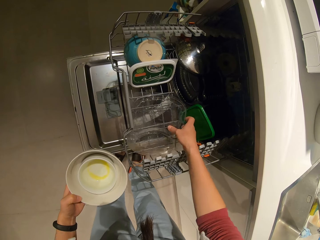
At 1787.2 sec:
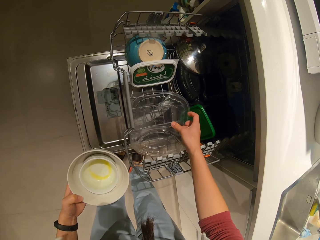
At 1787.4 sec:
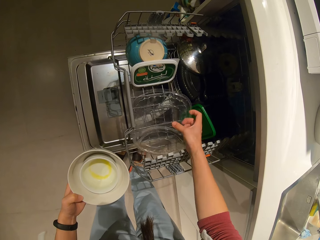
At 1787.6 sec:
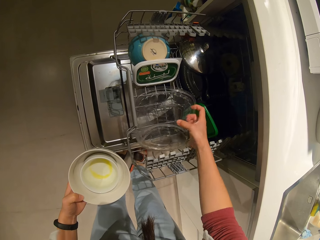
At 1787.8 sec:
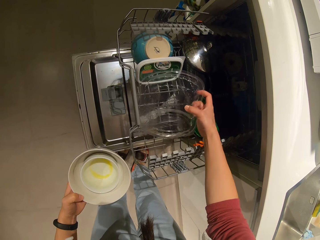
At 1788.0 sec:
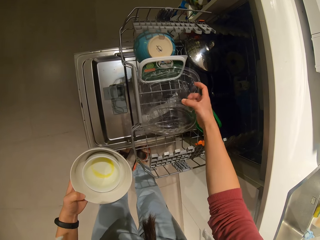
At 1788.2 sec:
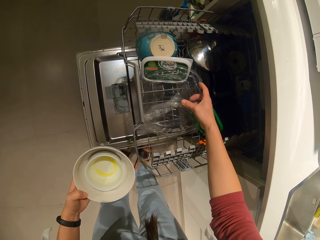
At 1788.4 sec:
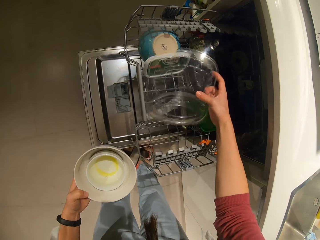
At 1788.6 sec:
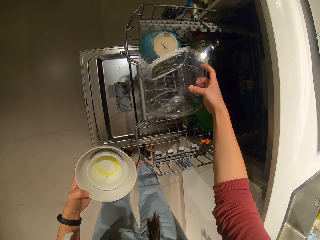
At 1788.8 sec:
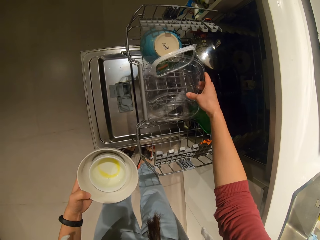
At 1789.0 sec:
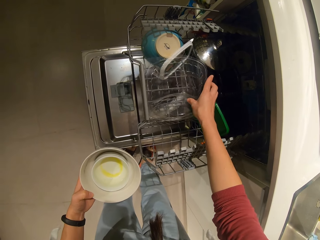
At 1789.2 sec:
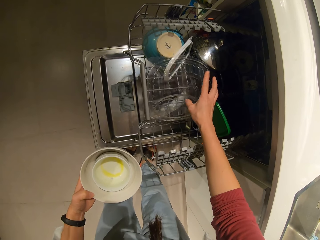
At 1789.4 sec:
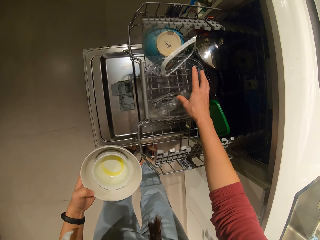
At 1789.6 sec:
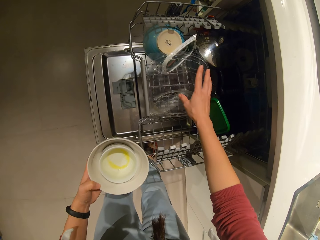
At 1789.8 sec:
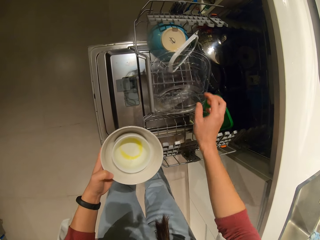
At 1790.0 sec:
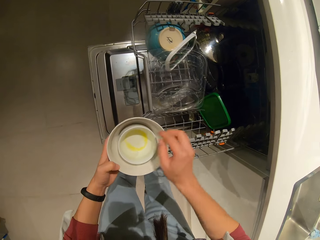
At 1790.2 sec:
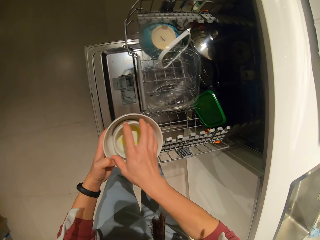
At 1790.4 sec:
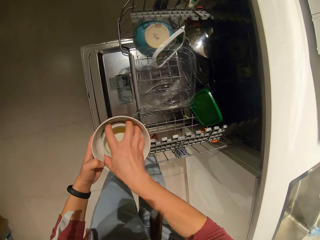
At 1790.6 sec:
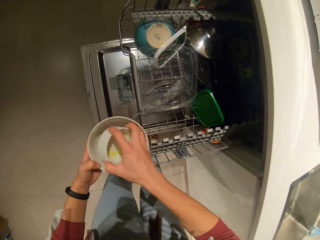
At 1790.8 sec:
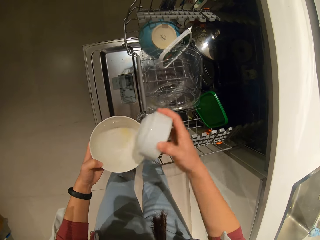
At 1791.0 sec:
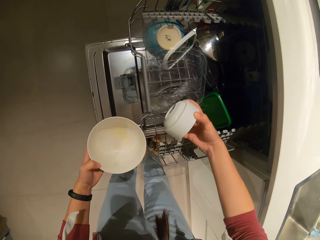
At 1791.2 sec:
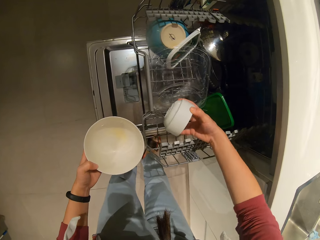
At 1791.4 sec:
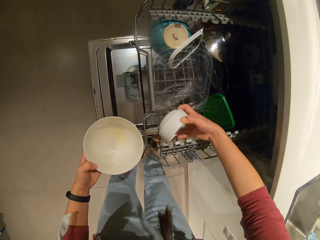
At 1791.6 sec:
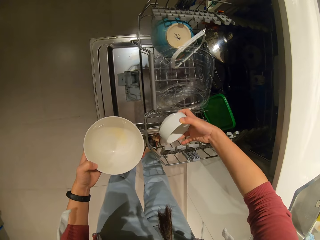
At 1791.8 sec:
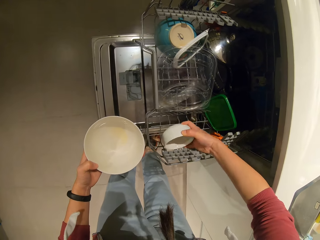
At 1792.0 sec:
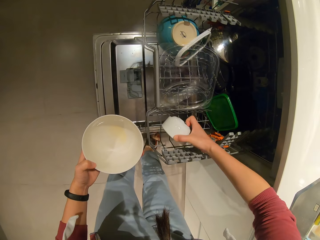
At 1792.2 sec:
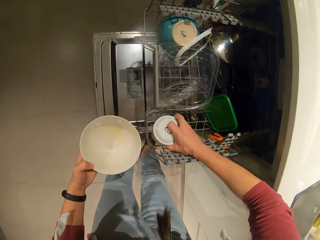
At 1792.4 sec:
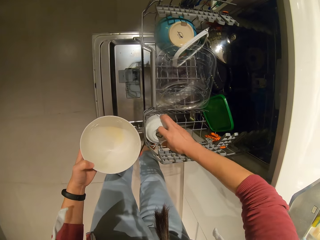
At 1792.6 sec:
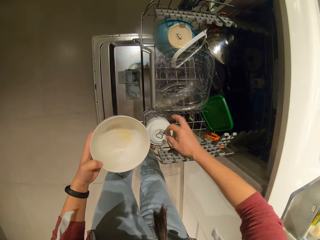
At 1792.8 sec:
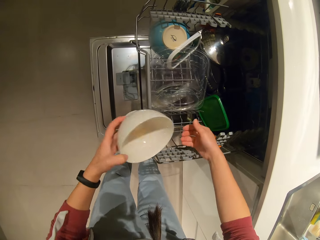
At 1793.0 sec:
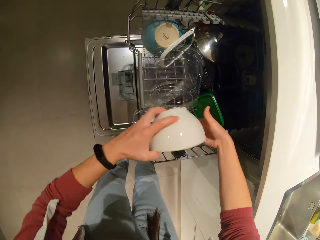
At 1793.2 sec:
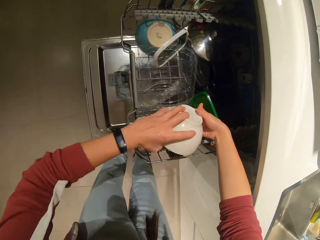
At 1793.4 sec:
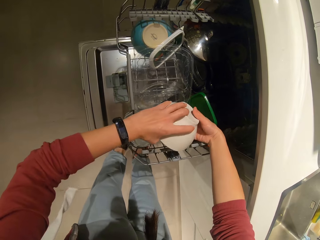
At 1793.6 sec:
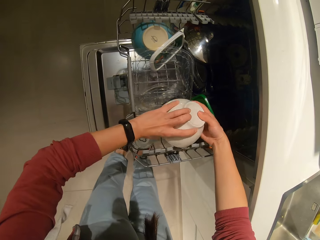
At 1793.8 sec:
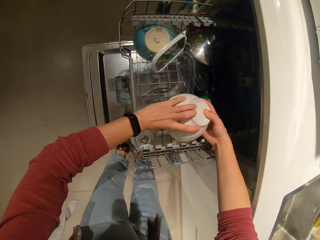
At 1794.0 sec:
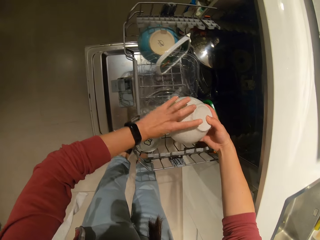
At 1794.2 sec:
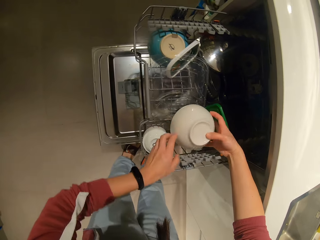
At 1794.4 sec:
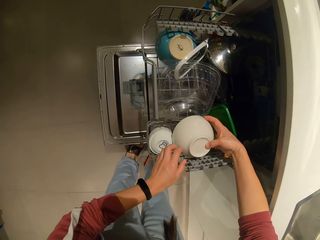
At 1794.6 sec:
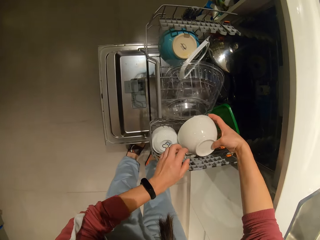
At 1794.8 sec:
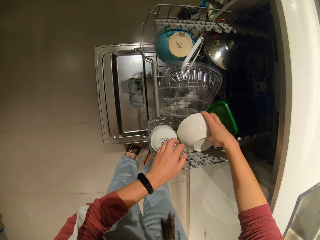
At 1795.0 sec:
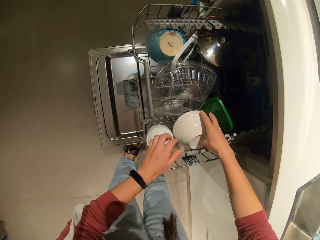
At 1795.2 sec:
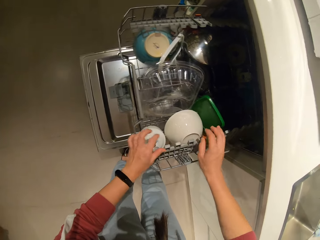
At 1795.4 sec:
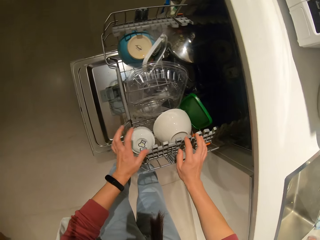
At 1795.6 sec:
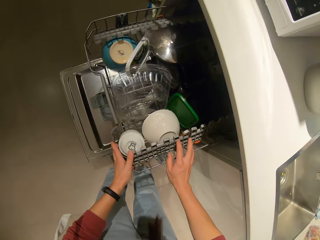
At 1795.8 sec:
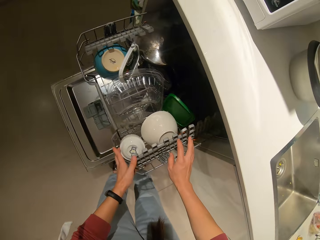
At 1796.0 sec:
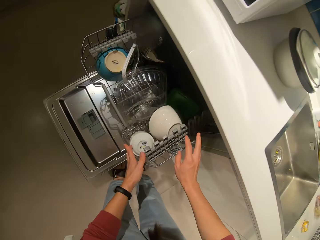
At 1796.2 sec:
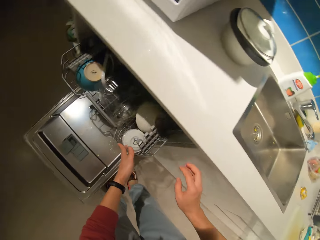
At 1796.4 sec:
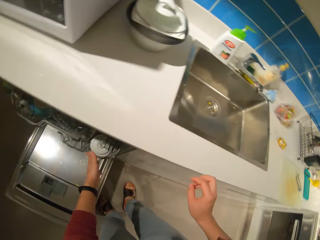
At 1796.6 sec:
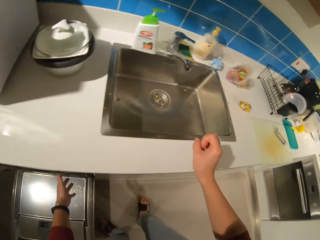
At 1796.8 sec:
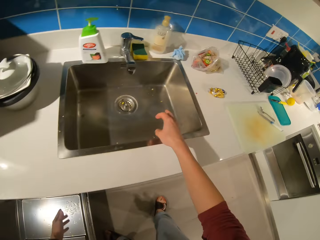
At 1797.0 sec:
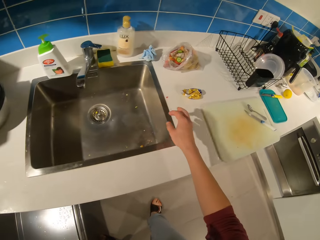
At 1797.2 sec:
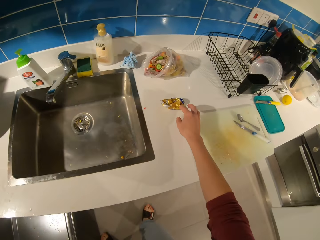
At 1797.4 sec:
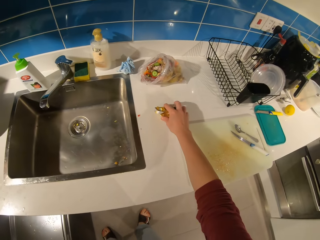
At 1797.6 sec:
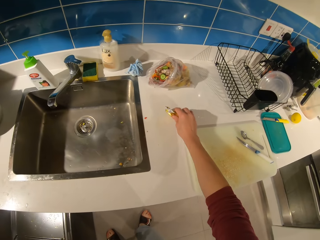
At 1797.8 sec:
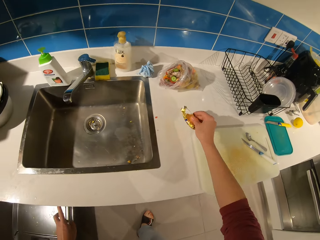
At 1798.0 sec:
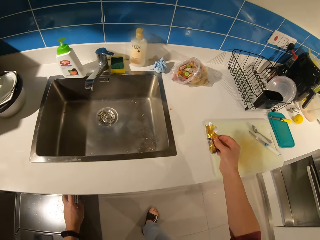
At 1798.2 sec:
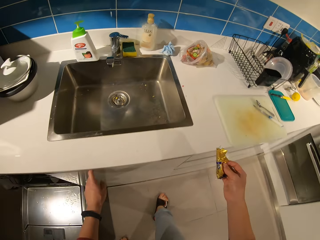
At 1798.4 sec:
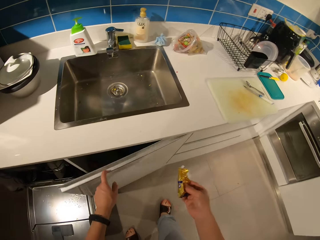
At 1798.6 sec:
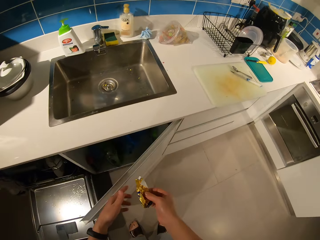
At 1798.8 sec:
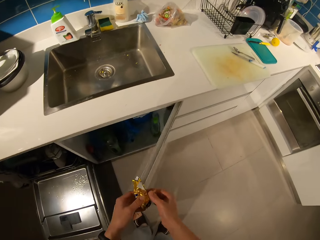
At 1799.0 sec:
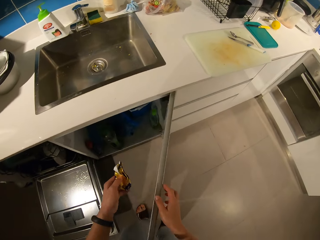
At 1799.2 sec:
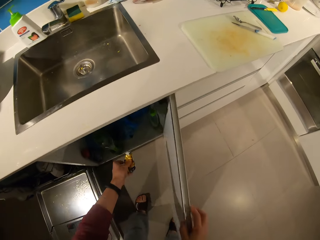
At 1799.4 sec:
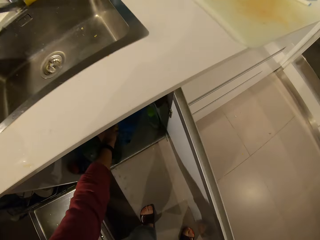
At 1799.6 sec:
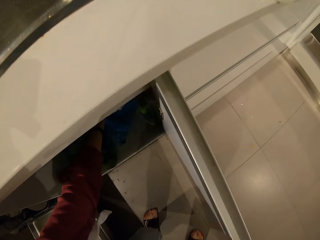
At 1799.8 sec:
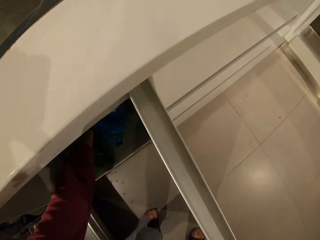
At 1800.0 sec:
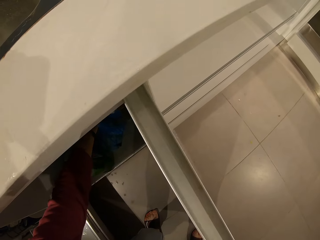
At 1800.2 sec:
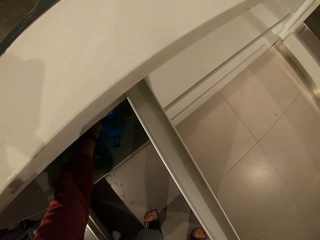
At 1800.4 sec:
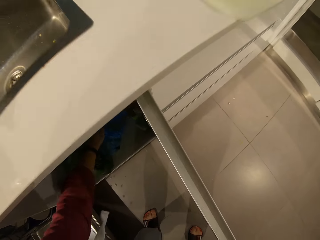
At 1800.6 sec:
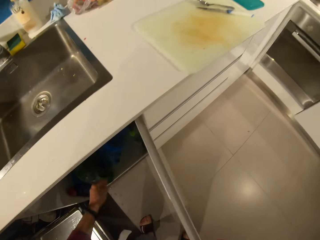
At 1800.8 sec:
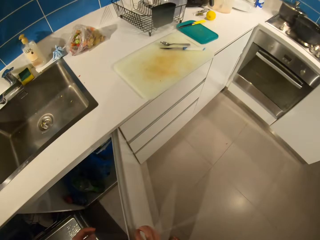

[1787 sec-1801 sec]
The camera wearer moves a lid. They pick a smaller plate in the left hand. They remove a plate from another plate. They drop the plate in the drawer. They shift the other plate to the right hand and drop the other plate in the drawer. They push back the drawer. They pick paper on the countertop. They open the drawer door down the sink. They shift the paper to the left hand. They drop the paper on the drawer.

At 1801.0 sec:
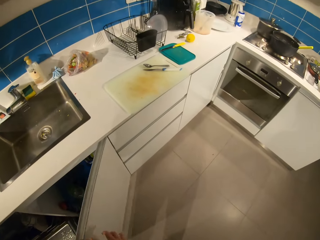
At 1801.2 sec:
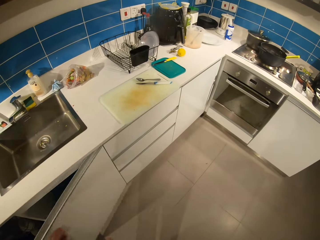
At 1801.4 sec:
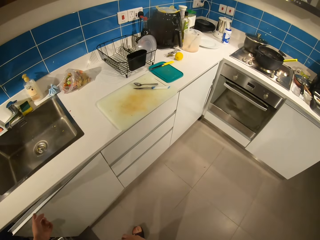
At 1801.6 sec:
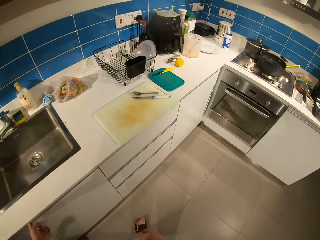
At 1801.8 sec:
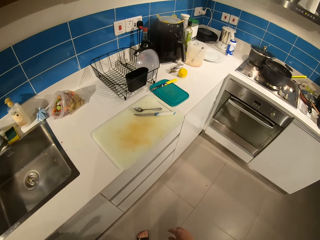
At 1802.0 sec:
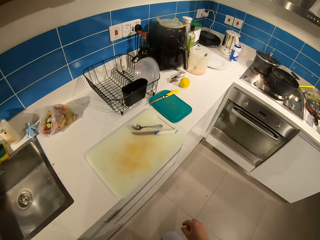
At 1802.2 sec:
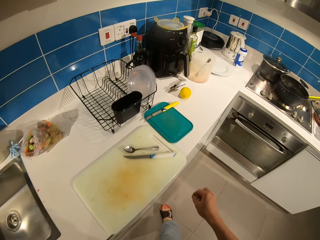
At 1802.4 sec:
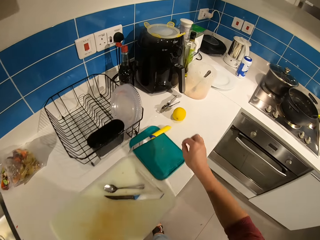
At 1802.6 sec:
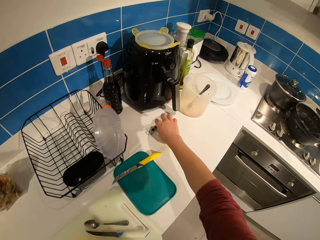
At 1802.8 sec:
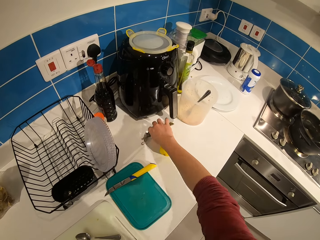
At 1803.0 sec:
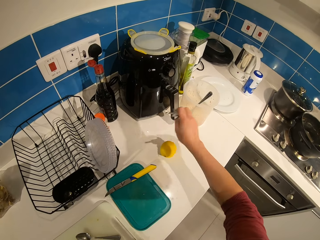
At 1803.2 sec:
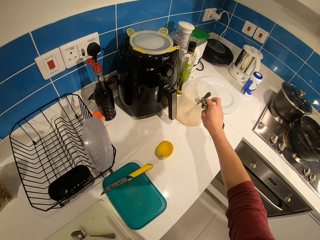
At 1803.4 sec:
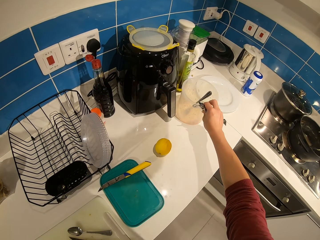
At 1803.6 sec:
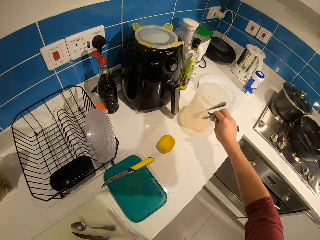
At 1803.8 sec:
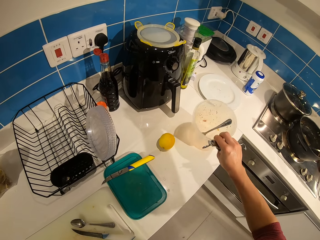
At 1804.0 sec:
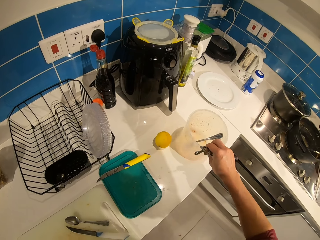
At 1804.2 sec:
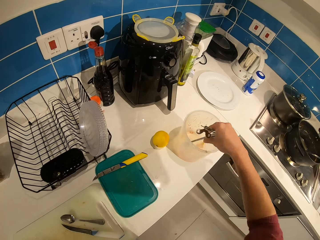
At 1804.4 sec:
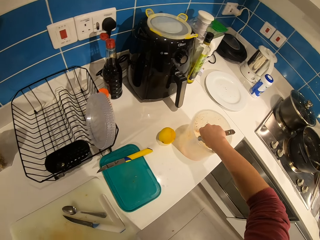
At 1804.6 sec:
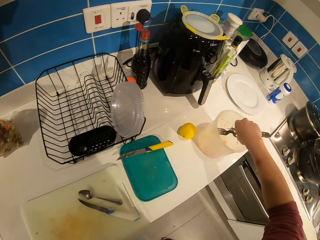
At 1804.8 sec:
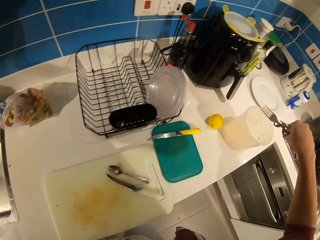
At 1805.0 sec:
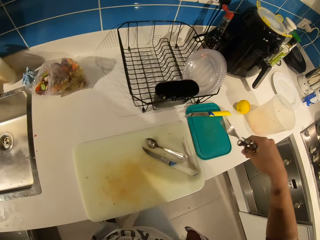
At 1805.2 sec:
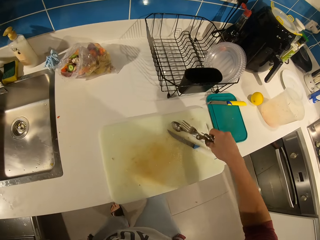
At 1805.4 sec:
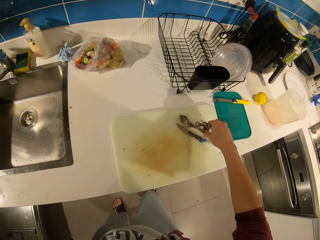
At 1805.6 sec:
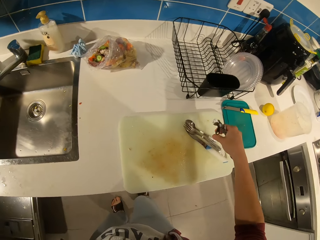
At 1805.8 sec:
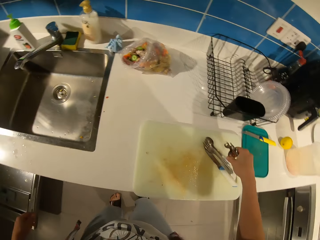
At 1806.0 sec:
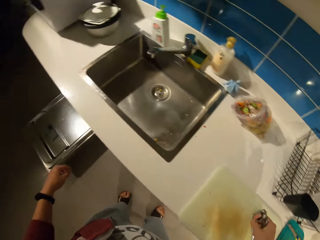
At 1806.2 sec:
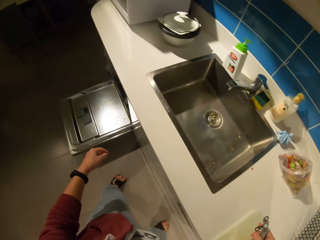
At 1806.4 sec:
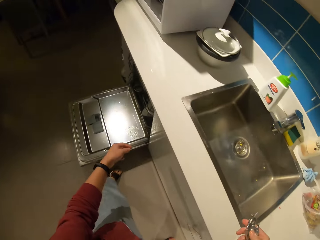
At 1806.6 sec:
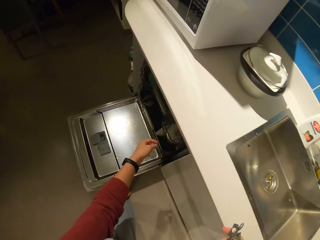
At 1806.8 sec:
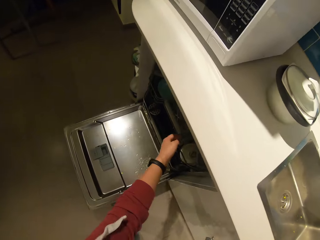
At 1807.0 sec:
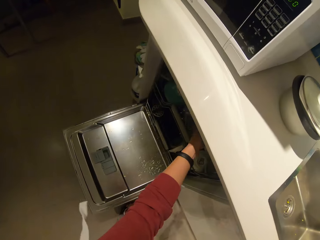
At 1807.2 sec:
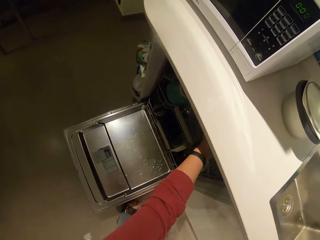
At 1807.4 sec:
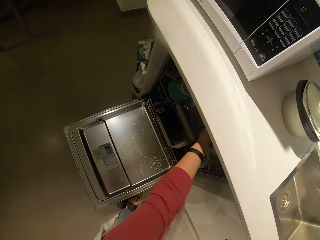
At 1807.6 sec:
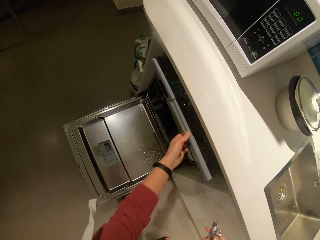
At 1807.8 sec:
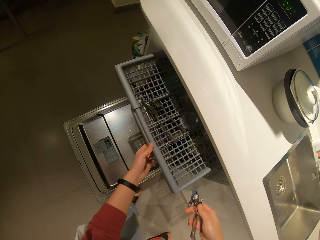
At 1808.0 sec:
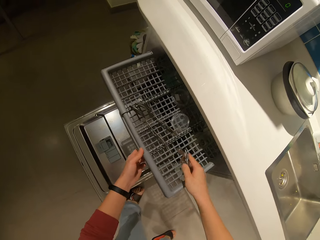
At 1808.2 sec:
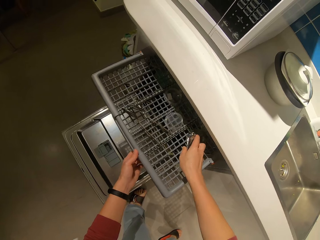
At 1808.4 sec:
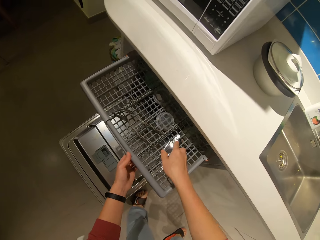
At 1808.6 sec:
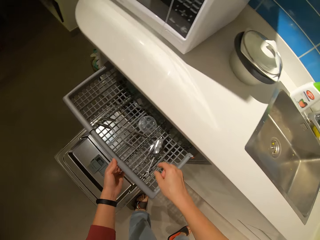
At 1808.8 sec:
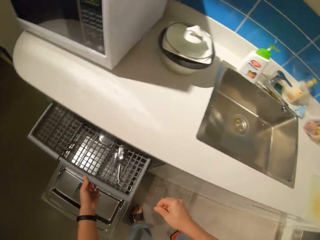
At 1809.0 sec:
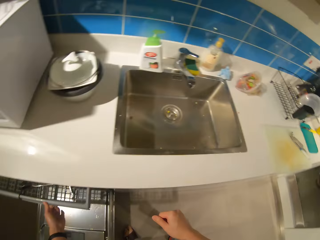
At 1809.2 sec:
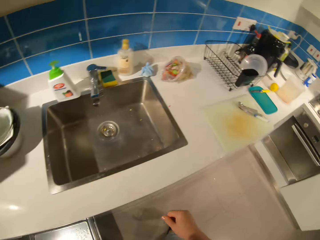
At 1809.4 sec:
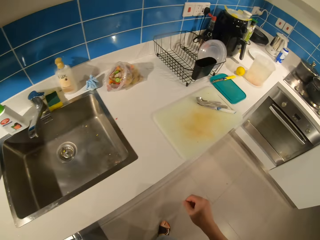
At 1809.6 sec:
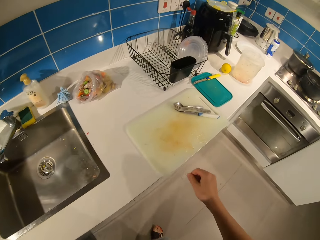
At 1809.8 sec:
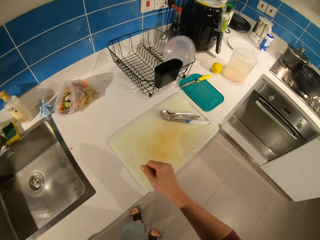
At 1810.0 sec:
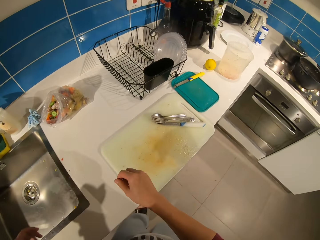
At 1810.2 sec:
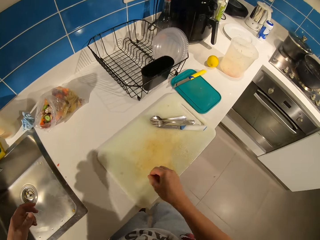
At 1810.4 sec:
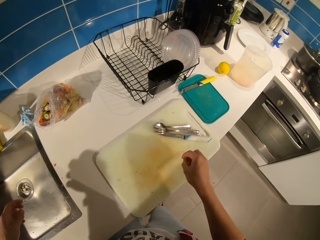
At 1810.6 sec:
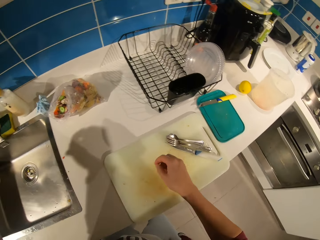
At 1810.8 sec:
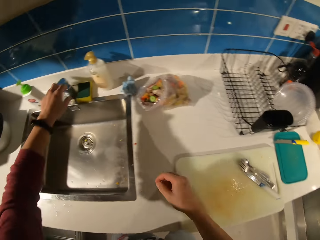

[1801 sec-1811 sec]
The camera wearer closes the door. They walk along the countertop. They pick up a can opener on the countertop. They pick up the container with the fork. They move the bowl. They place the container back on the countertop. They pick the fork from the container. They place the fork on the chopping board. They step forward to the drawer. They pull the drawer. They drop the can opener on the drawer. They push the drawer back. They turn to the sink.
